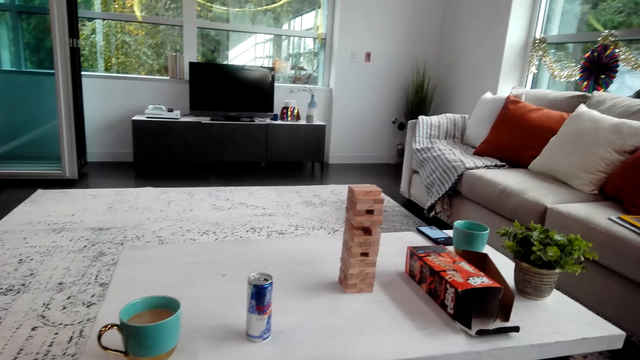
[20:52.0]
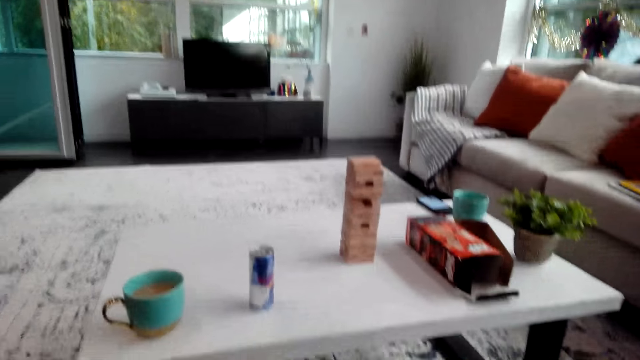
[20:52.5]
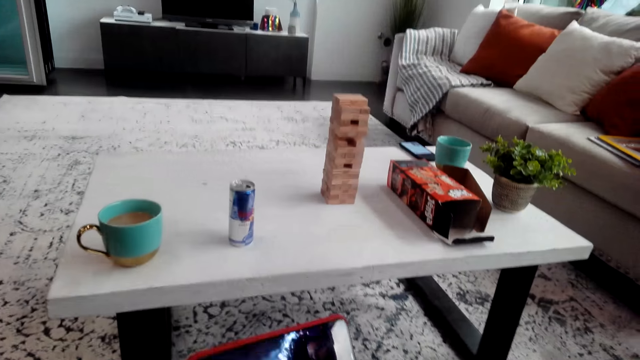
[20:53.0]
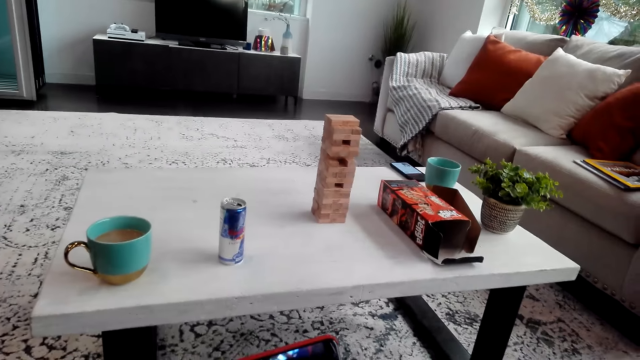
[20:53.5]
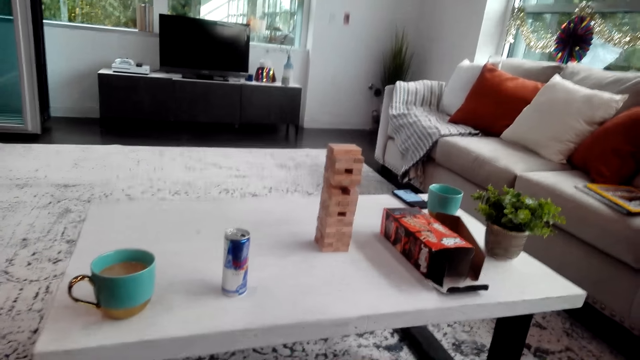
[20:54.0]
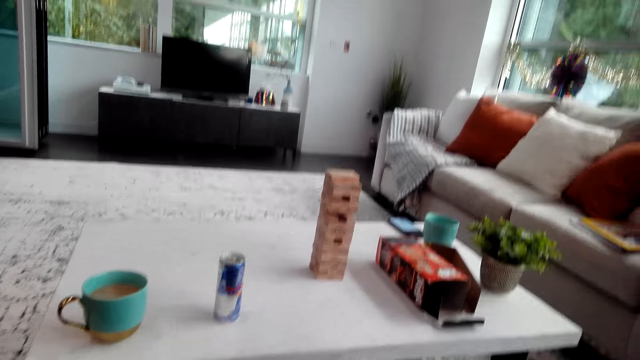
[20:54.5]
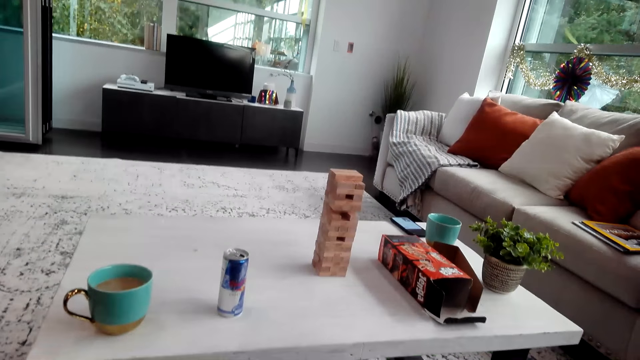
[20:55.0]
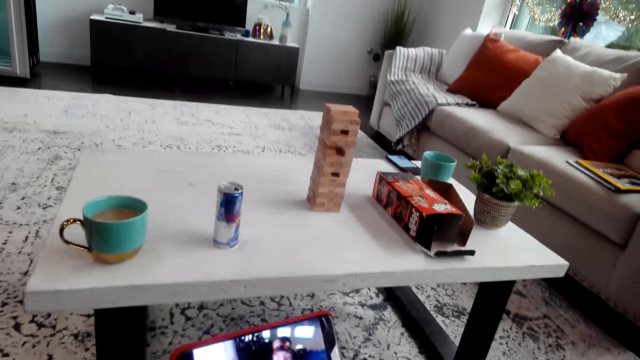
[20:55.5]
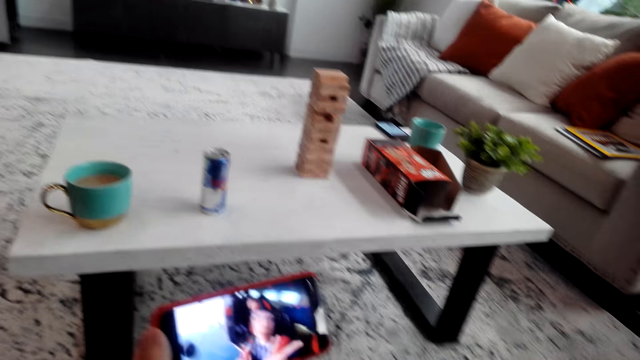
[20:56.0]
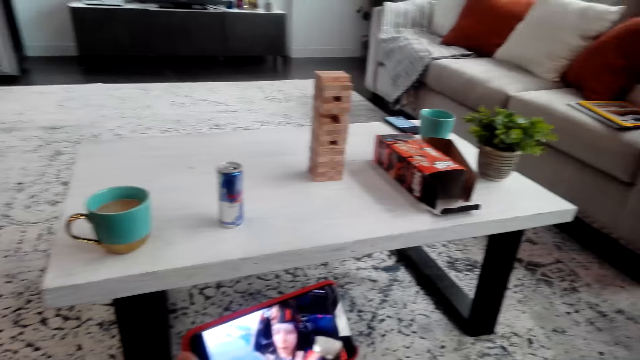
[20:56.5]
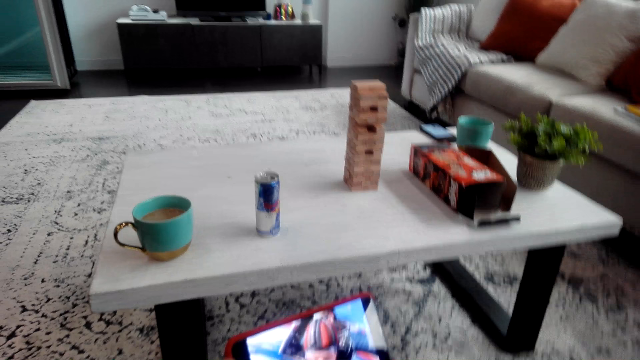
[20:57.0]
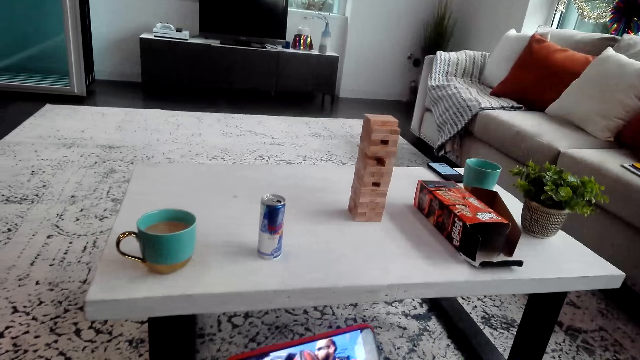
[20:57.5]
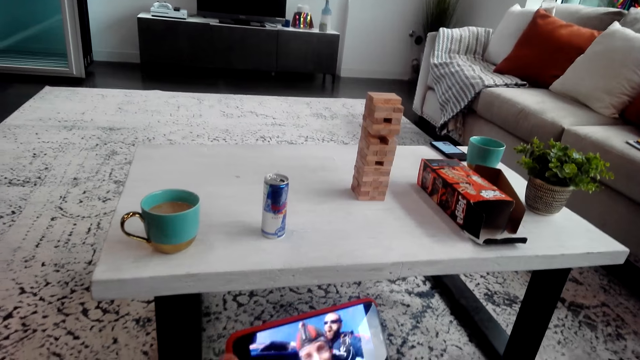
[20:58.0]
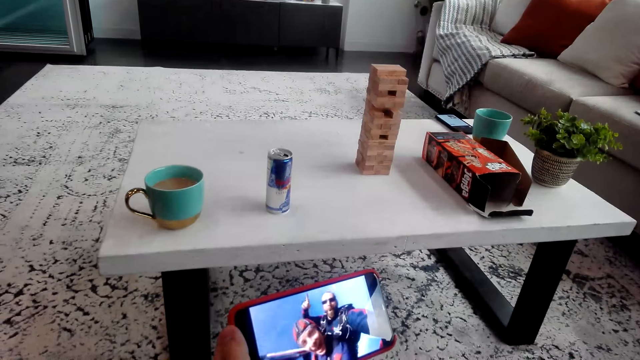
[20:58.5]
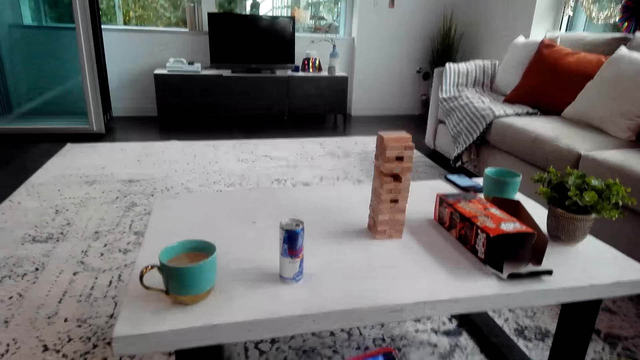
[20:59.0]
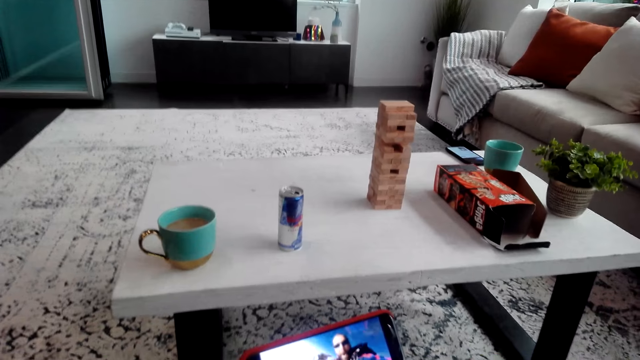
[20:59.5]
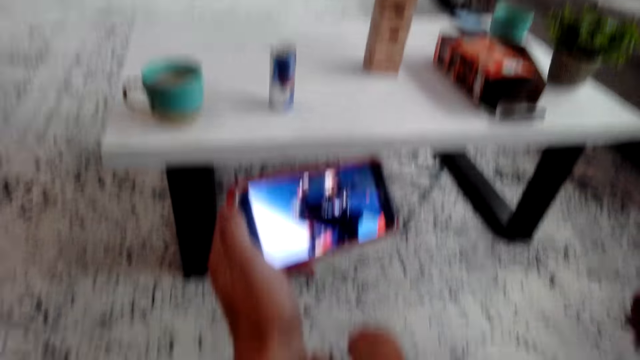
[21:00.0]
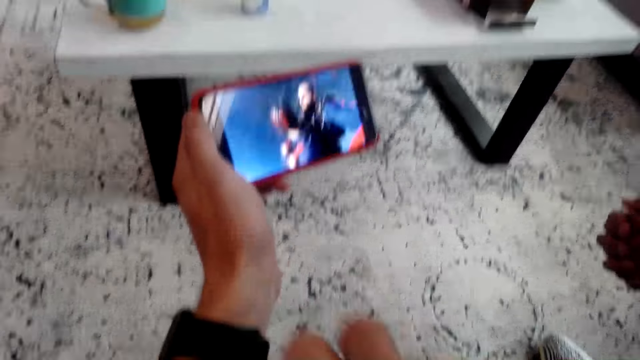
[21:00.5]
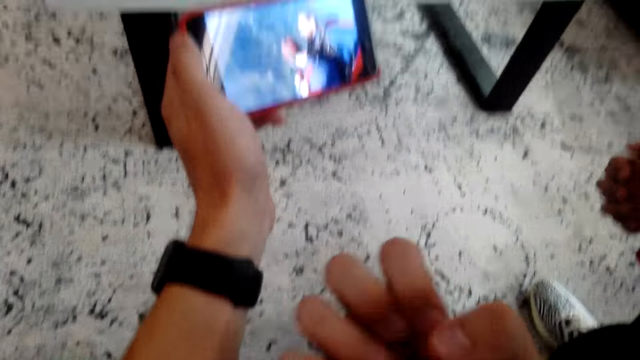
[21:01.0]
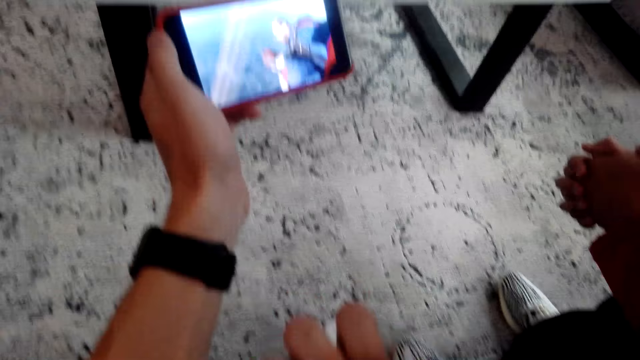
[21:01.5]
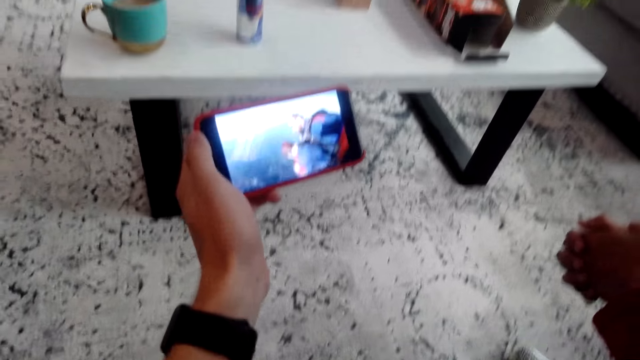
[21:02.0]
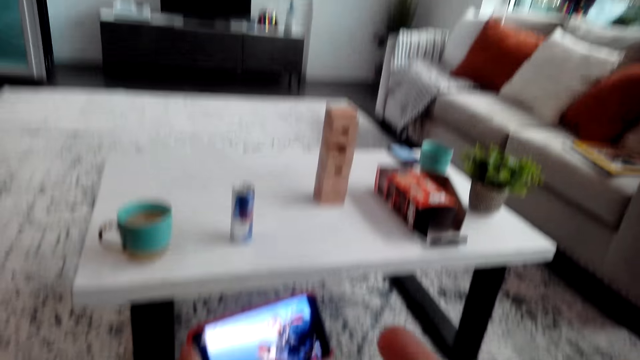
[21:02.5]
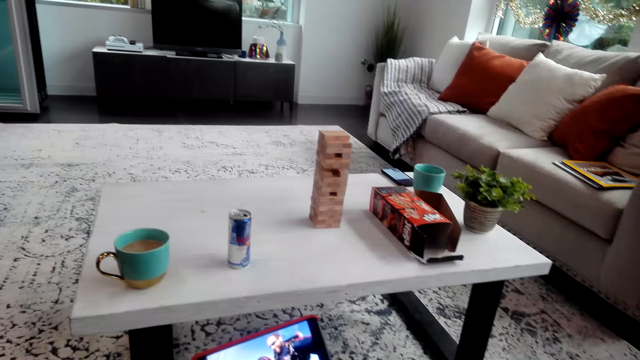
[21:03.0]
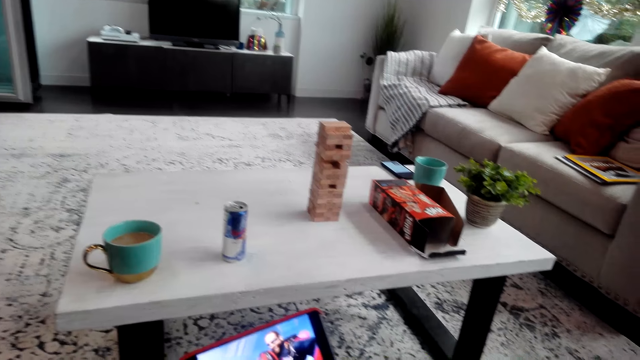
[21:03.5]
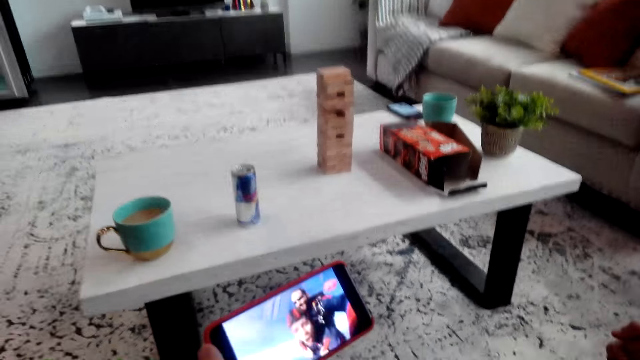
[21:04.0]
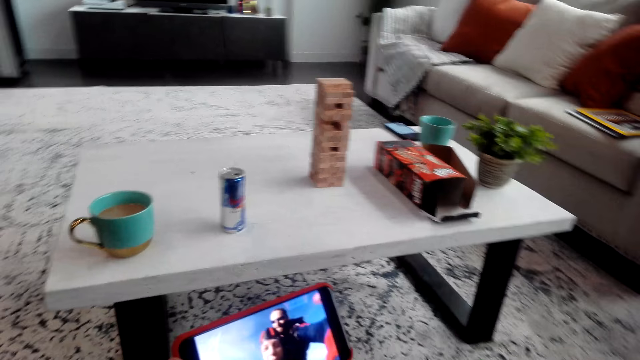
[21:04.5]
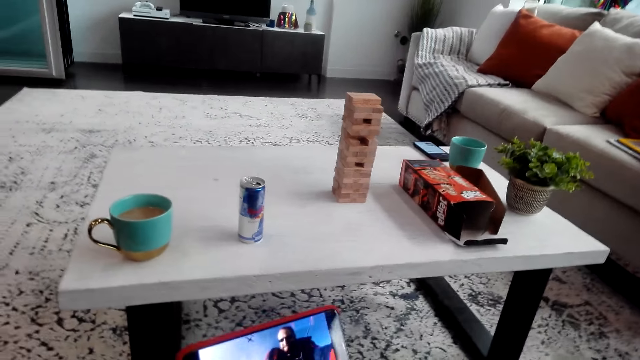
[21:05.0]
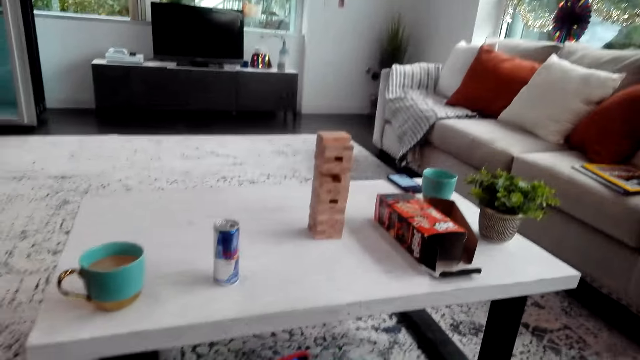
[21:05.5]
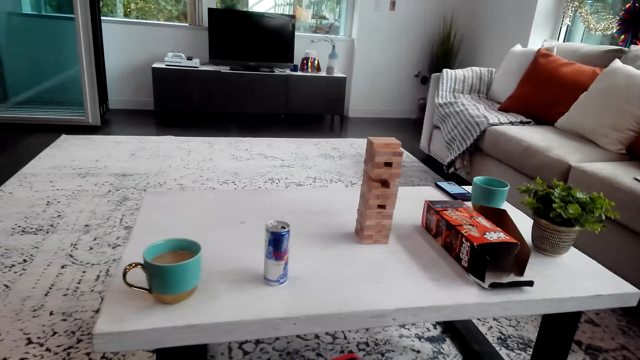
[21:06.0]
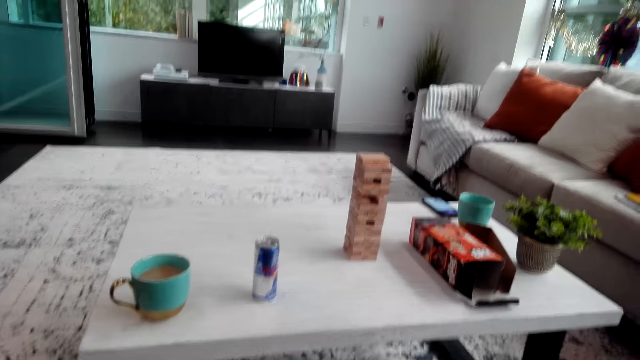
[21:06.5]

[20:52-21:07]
The camera wearer gestures with his hand. He demonstrates with hands.

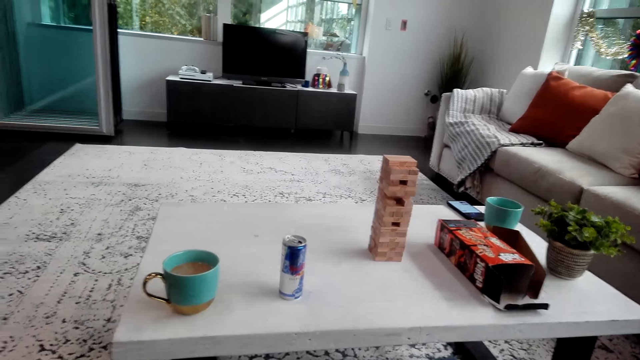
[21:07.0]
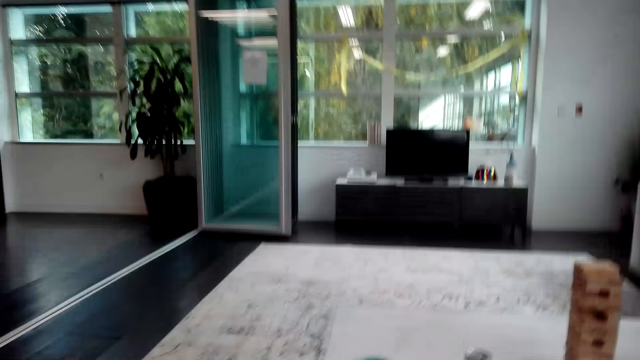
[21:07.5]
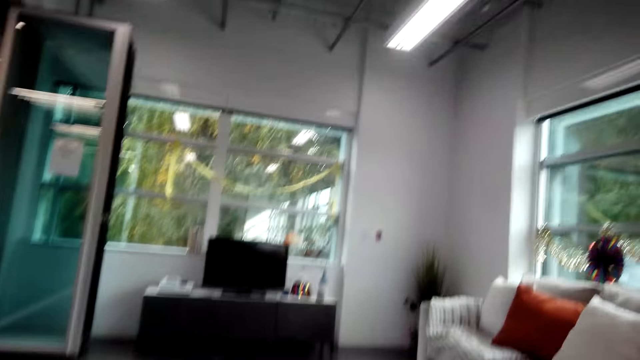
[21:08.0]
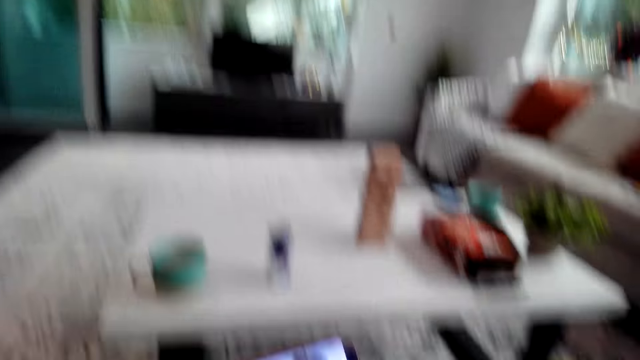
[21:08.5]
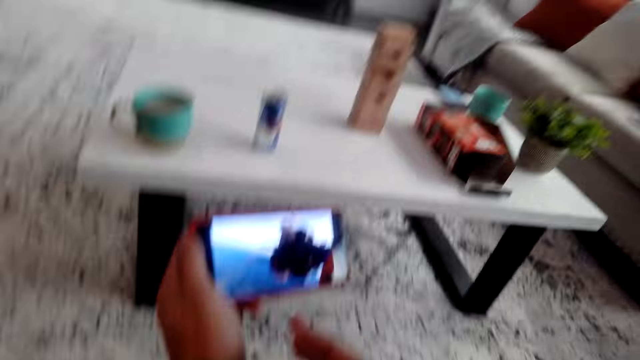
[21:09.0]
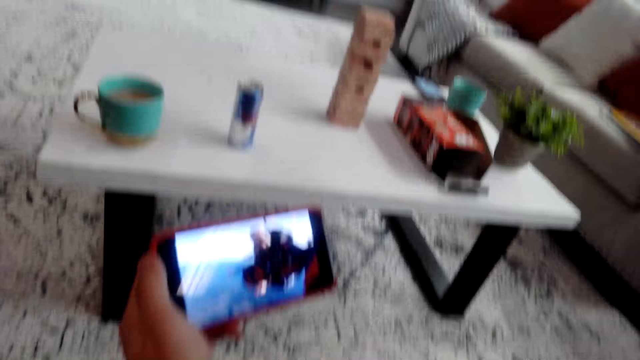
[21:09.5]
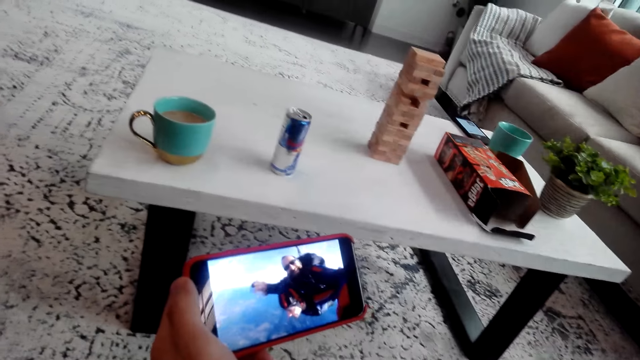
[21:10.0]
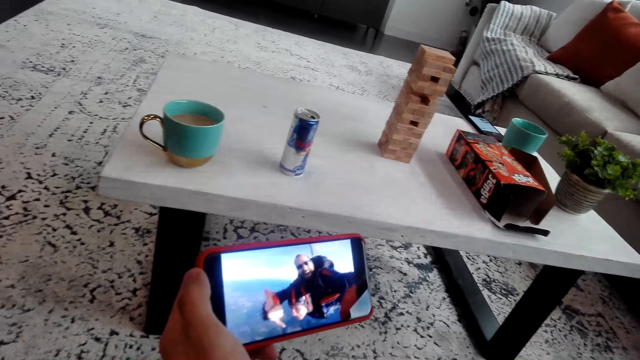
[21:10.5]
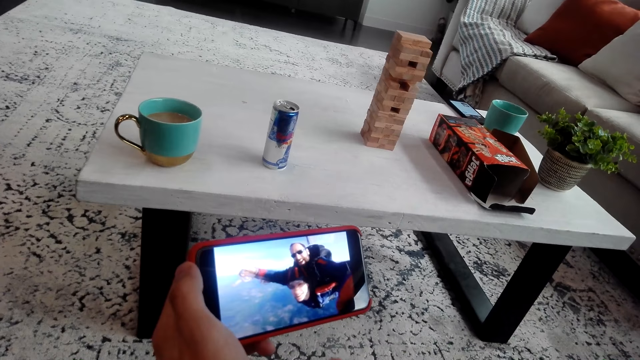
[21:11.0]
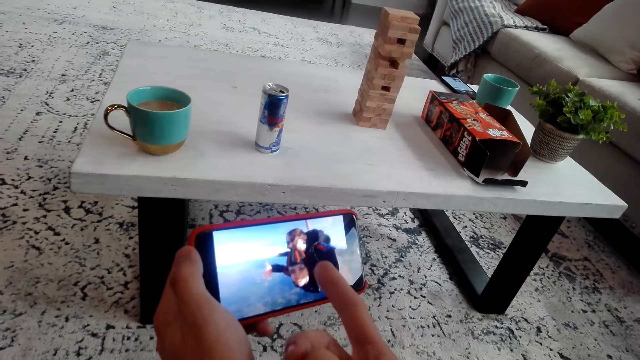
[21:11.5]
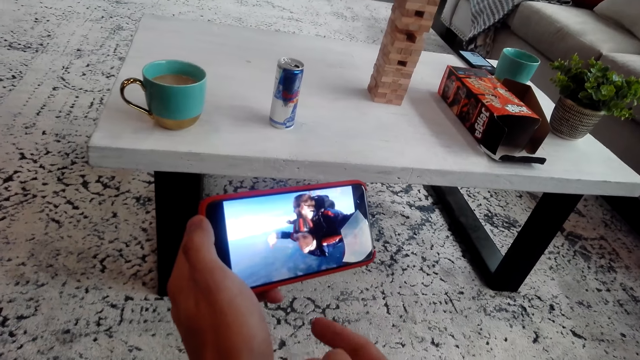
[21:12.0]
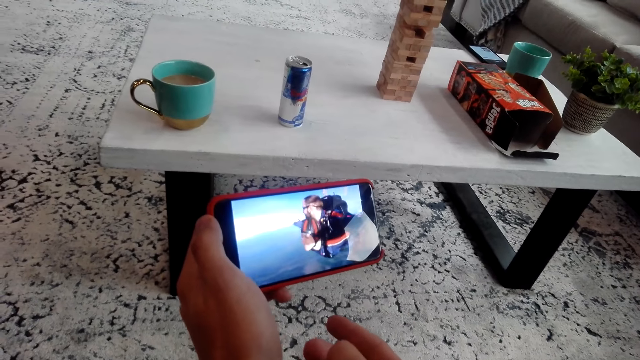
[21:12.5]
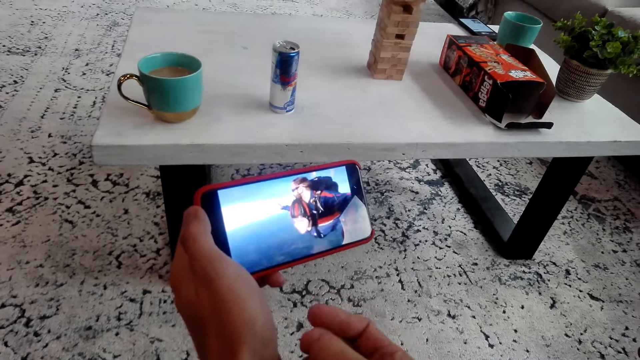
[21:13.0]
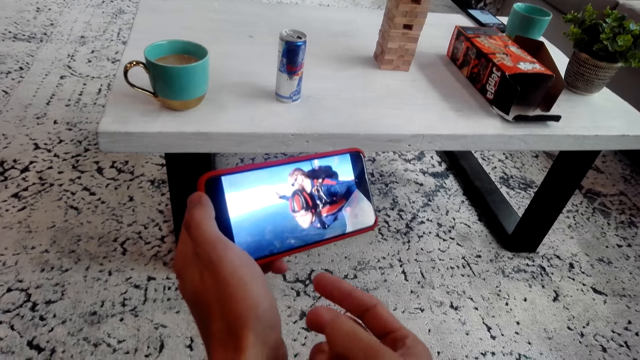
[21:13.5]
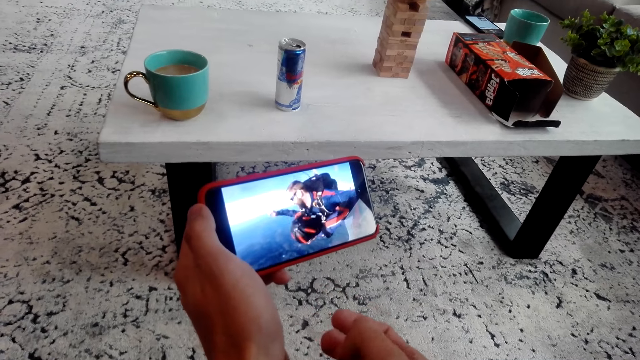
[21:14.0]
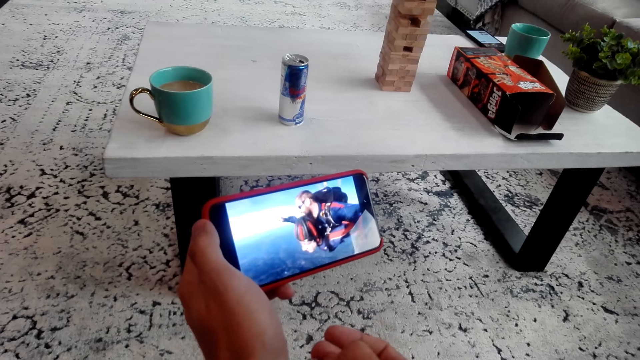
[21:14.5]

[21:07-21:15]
The camera wearer watches the video.
